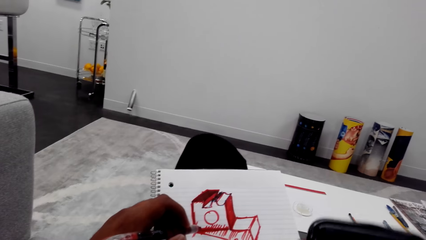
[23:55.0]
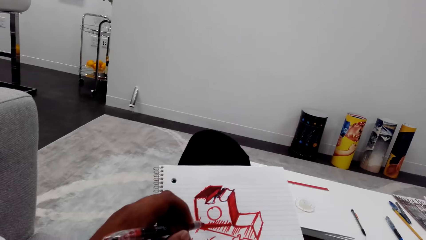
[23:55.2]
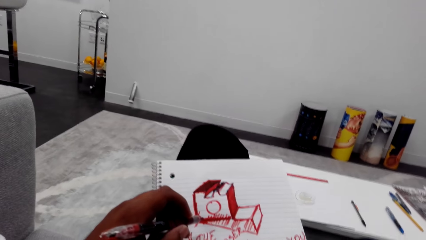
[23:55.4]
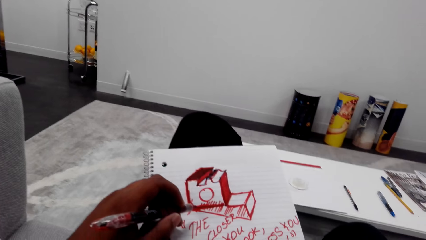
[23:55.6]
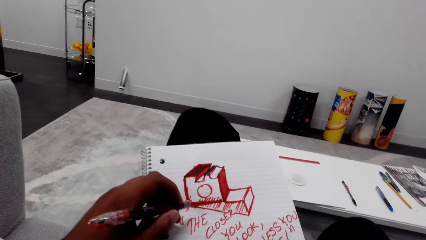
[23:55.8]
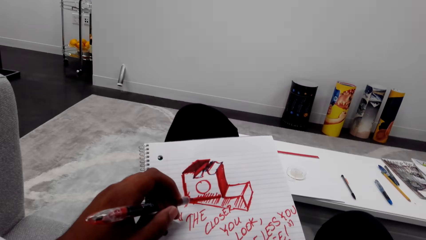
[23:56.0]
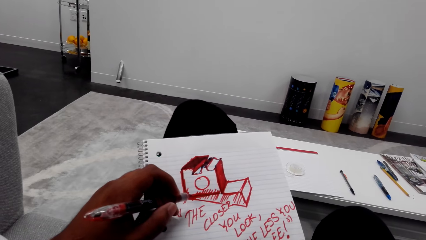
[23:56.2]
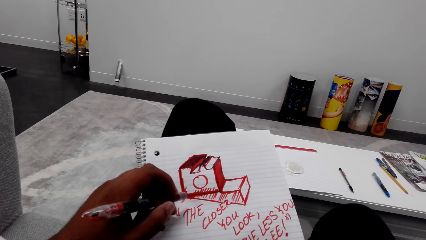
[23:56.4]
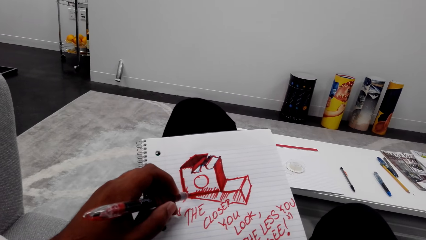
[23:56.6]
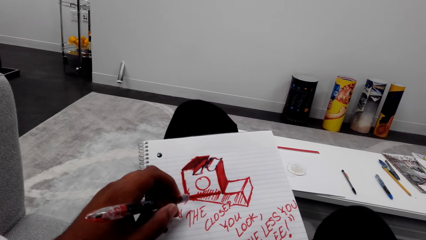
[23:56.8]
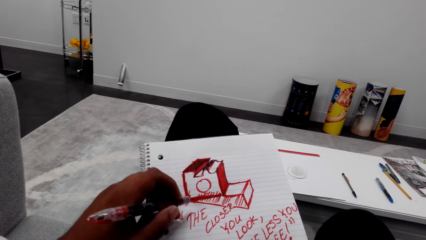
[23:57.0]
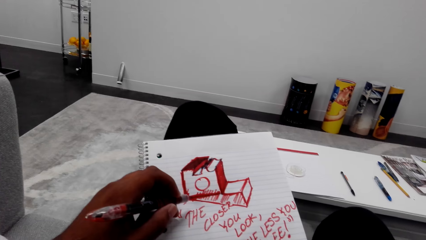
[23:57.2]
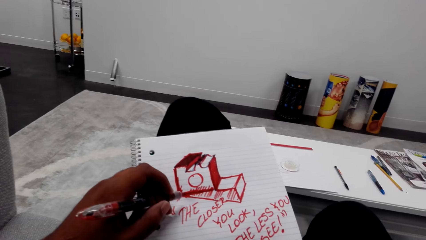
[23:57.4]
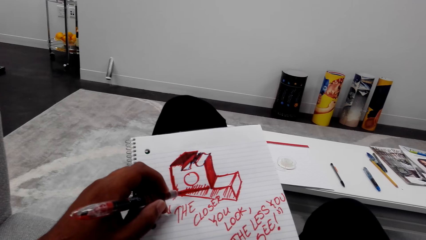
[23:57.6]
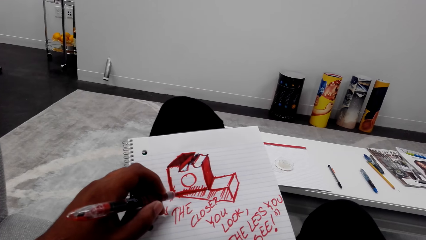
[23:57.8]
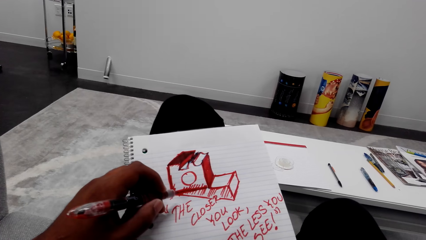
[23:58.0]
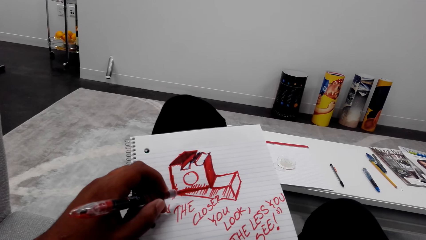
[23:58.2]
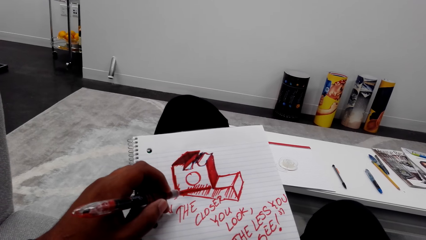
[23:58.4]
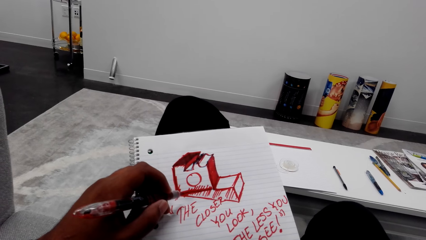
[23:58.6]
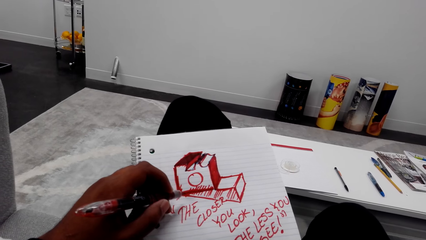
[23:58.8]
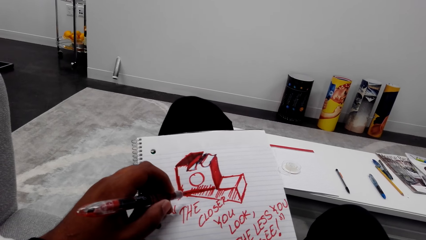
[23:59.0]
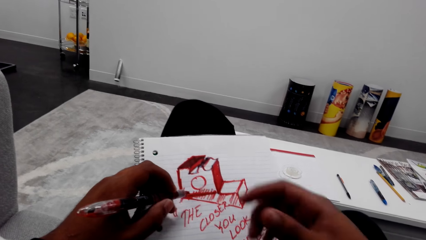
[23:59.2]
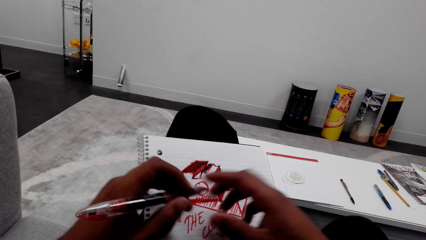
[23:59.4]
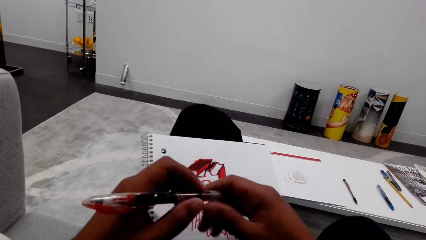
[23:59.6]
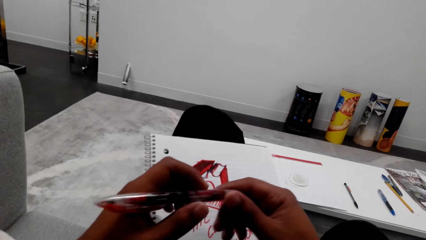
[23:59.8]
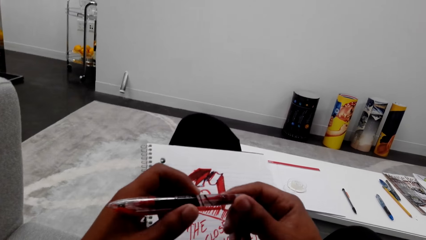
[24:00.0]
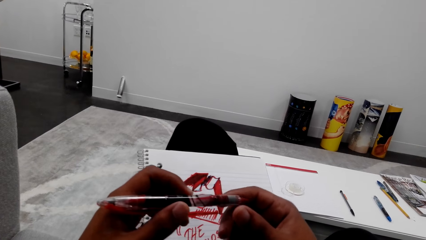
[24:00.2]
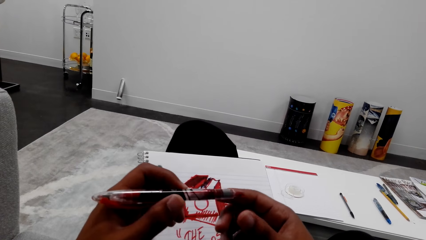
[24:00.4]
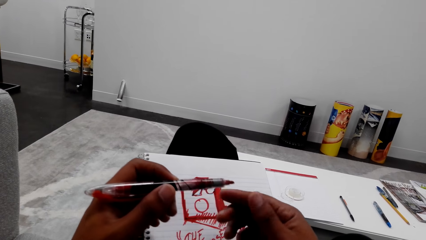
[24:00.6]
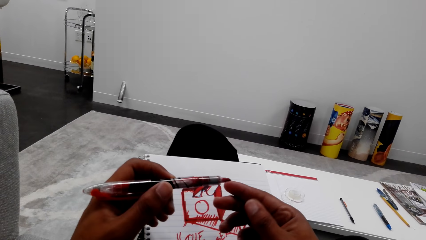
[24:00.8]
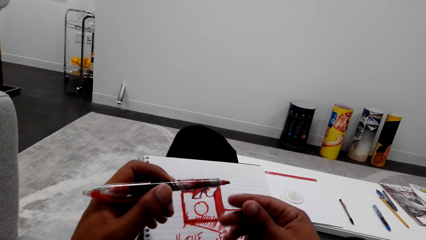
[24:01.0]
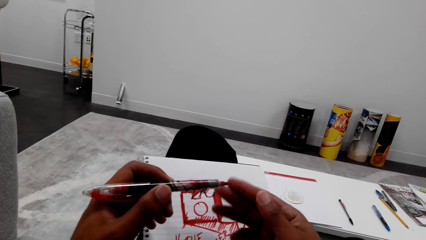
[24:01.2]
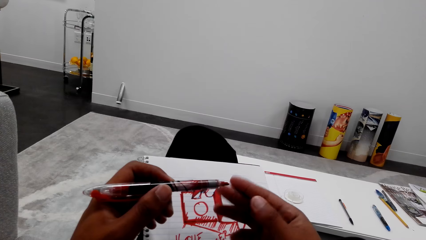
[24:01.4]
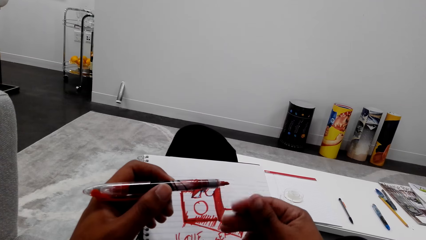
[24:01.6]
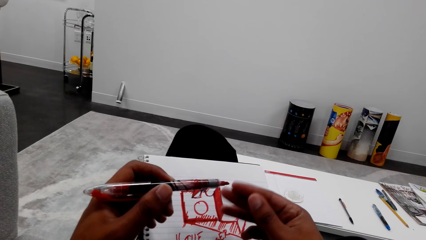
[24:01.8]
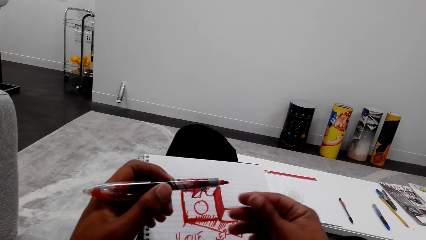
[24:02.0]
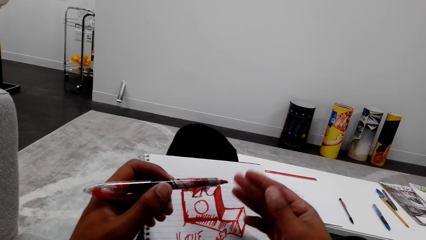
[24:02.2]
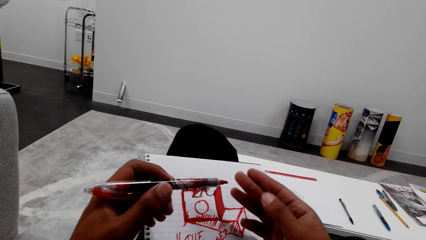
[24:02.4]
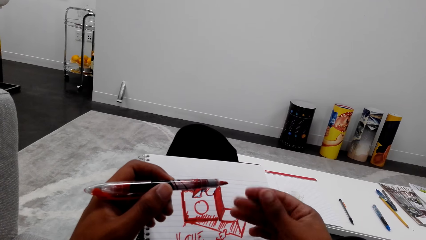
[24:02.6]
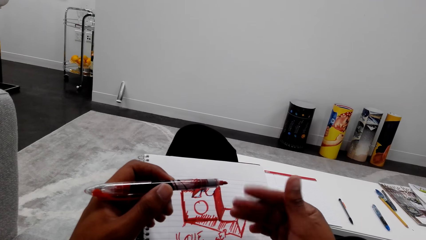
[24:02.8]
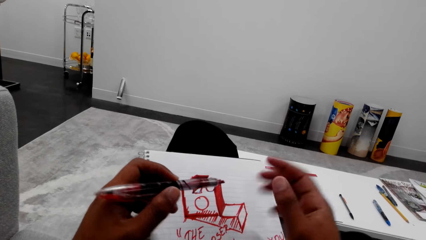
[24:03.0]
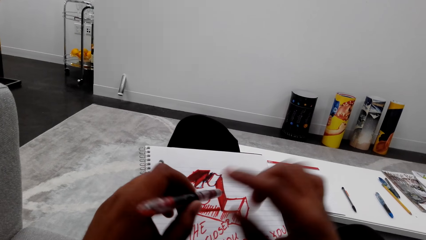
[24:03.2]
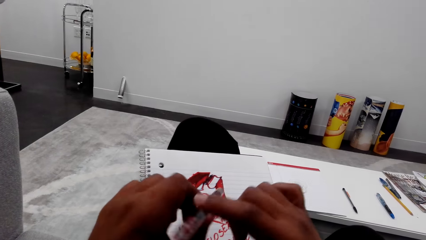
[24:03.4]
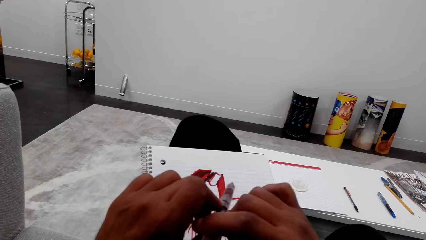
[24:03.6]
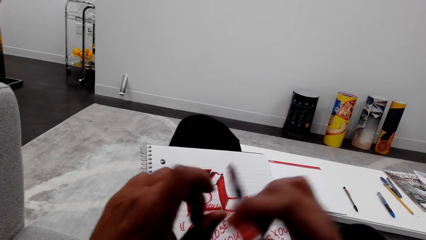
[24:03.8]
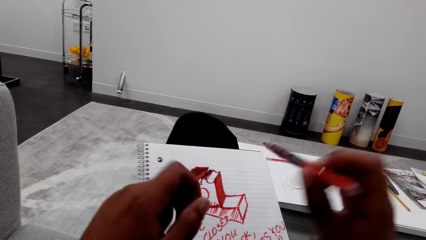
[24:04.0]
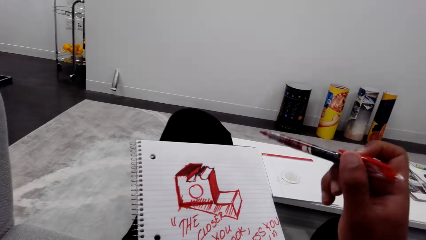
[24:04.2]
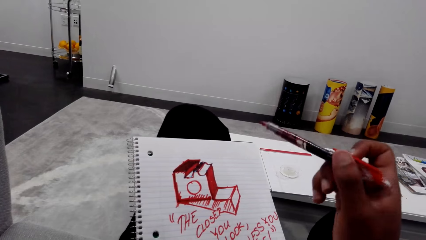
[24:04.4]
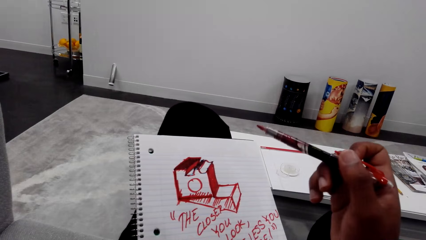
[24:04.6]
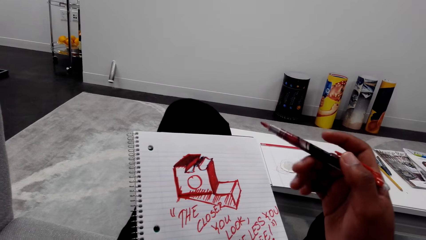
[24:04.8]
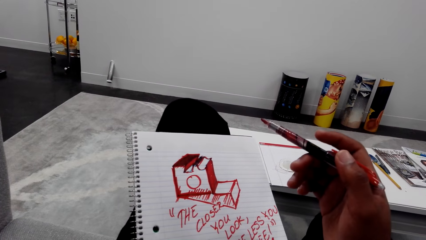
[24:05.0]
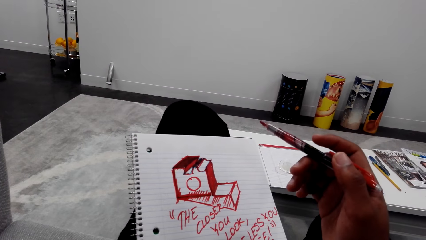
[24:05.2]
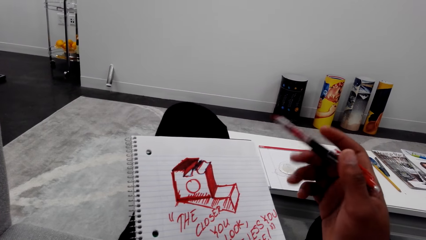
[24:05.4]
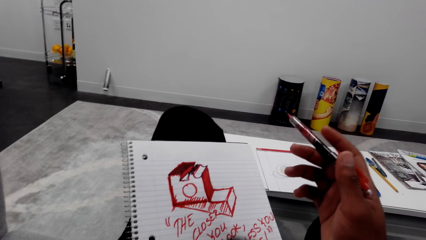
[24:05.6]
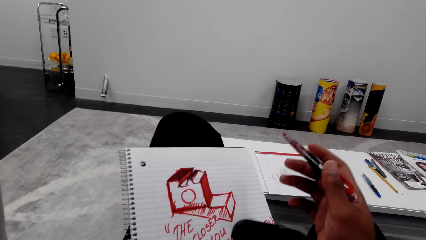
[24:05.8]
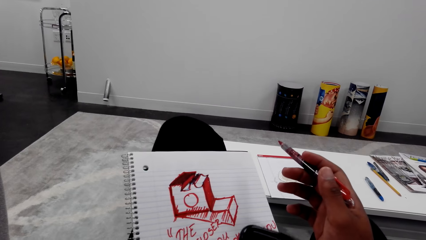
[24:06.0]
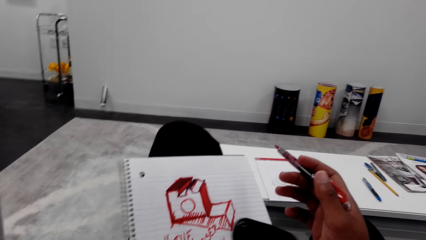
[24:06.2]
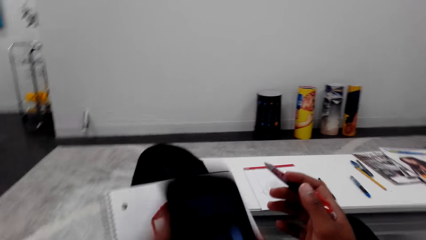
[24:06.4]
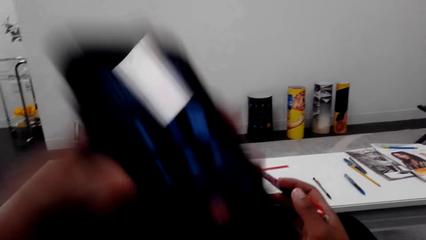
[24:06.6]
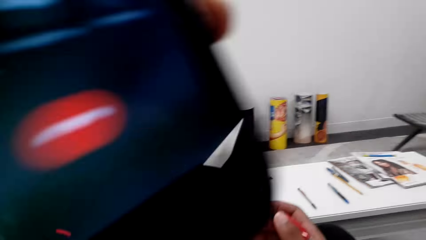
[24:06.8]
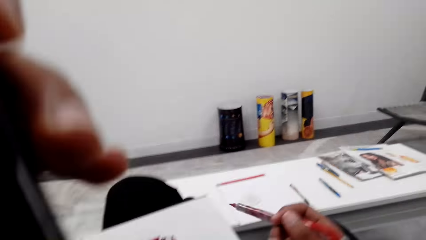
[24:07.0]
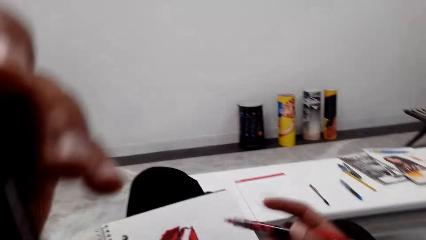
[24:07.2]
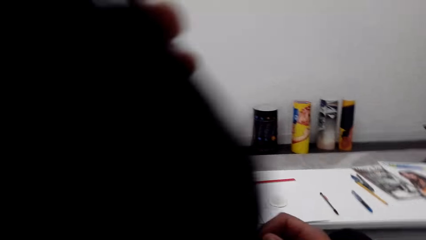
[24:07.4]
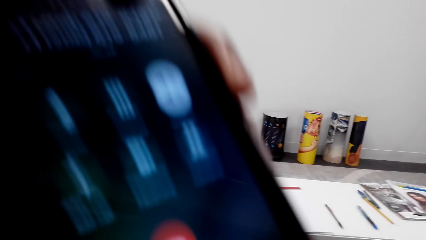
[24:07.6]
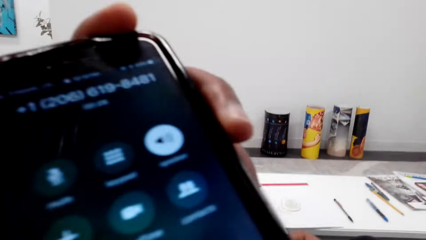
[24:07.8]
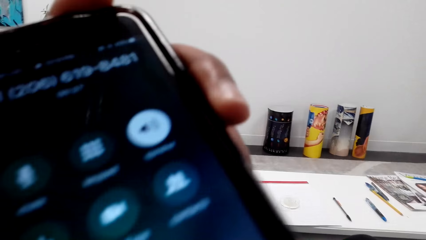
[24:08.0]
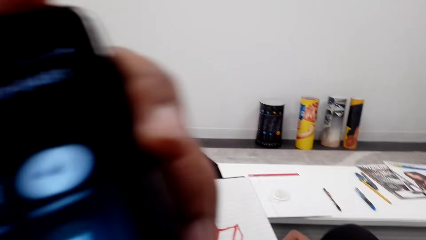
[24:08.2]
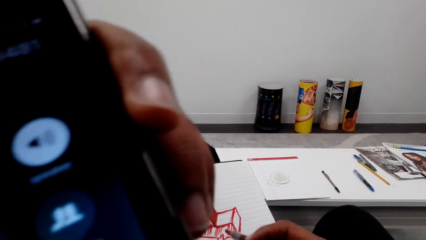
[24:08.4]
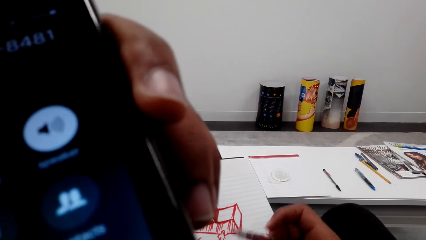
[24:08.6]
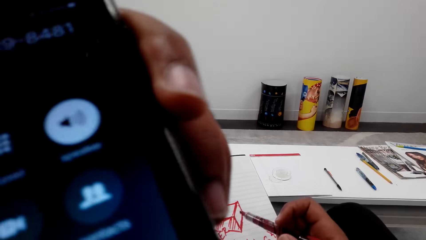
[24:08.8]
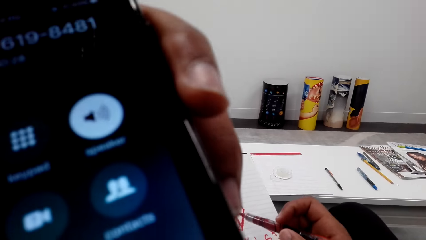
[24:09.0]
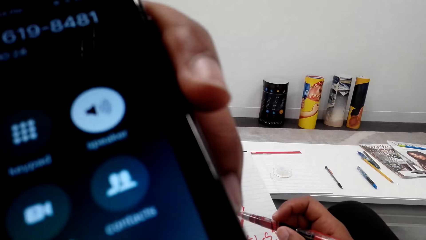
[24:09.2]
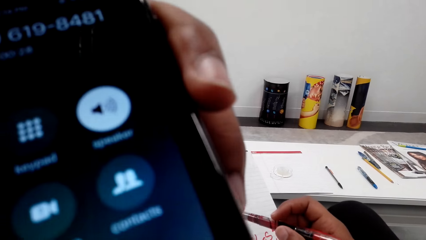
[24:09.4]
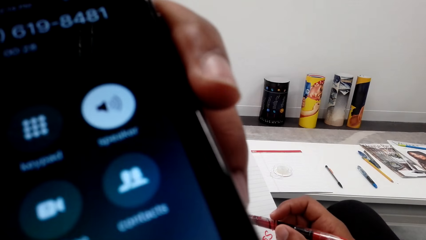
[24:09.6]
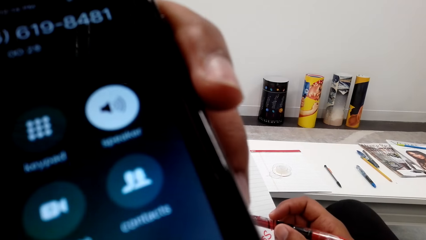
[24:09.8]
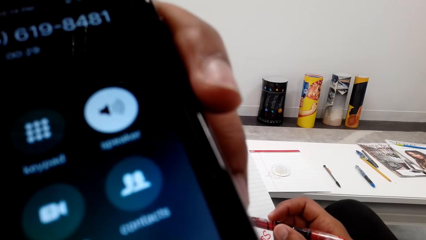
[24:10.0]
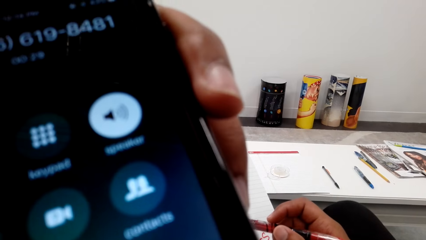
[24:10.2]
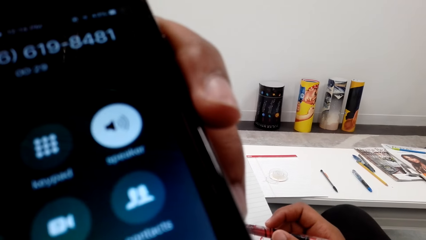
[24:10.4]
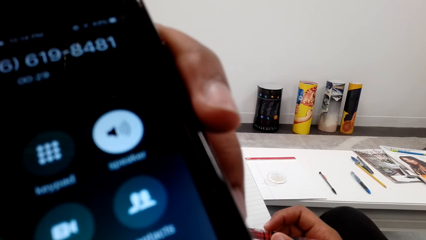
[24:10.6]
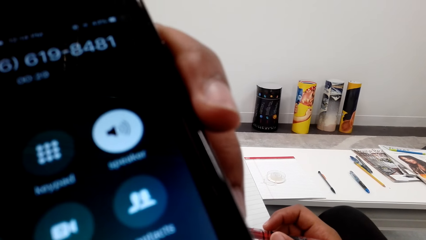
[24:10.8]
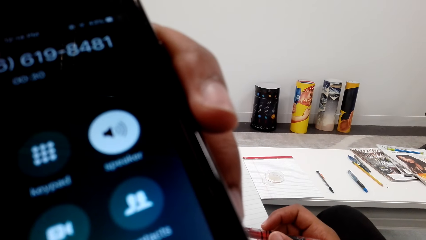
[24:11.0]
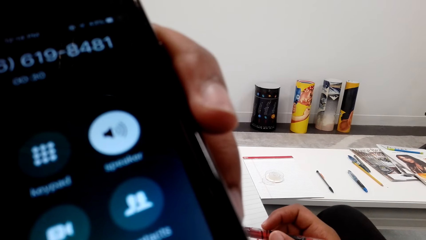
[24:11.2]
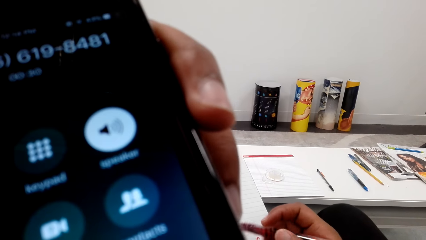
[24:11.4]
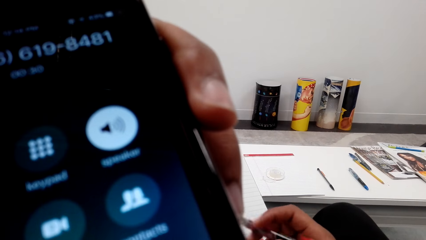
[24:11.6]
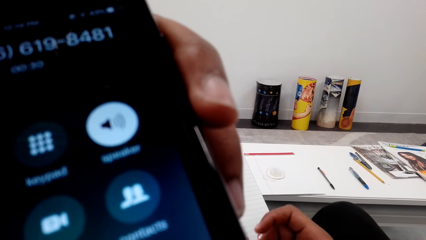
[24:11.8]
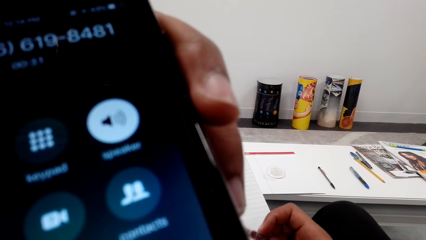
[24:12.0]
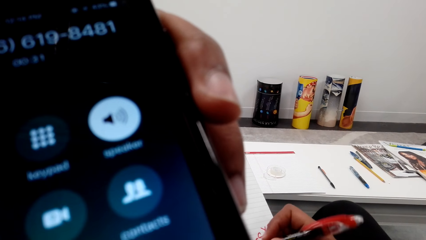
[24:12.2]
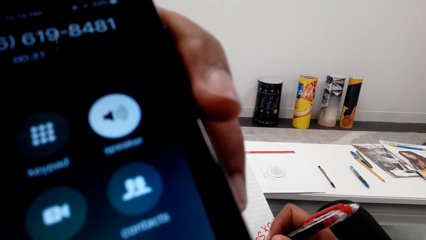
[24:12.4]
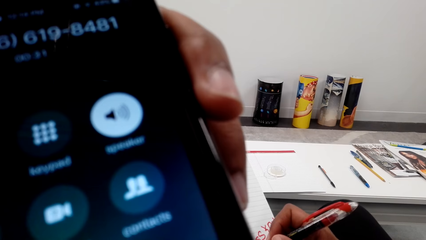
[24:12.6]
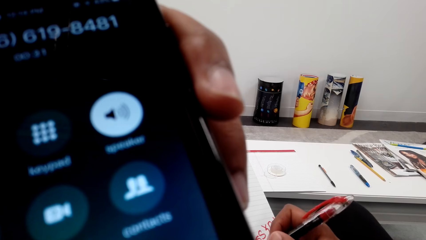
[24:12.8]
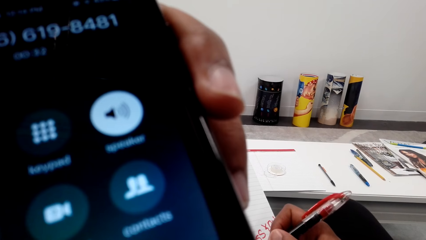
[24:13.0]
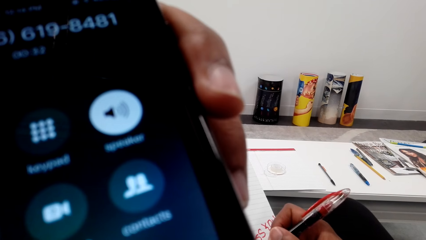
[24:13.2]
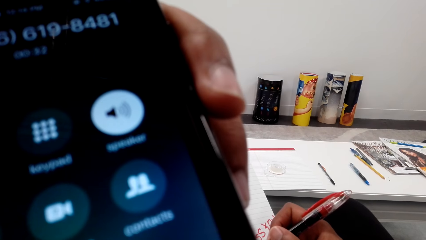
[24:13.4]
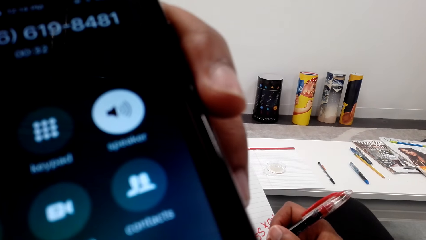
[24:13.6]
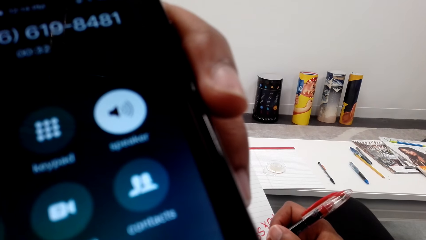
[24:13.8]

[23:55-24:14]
The camera wearer holds the marker pen with his left hand. He moves the phone. He looks at the book. He moves the right hand. He touches the marker pen. He moves the marker pen. He rubs the right hand. He moves the marker pen. He holds the marker pen with his right hand. He transfers the marker pen to the right hand. He moves the left hand. He looks at the book. He holds the phone with his left hand. He lifts the phone. He moves the phone. He lifts the phone. He listens to the phone.
